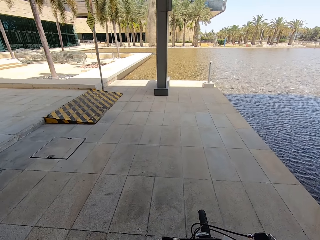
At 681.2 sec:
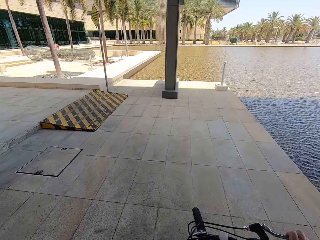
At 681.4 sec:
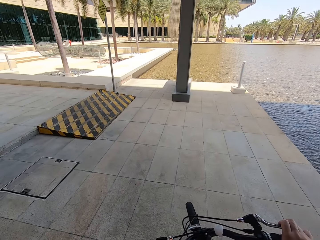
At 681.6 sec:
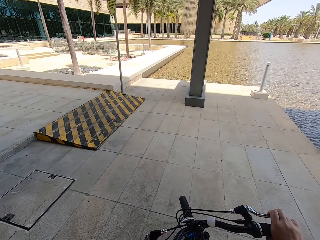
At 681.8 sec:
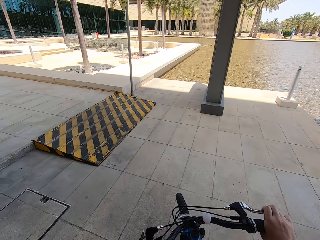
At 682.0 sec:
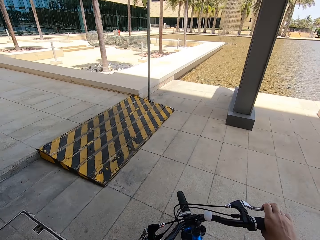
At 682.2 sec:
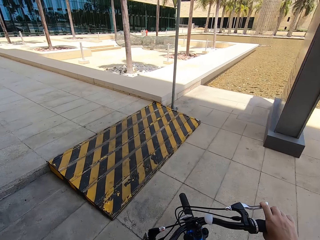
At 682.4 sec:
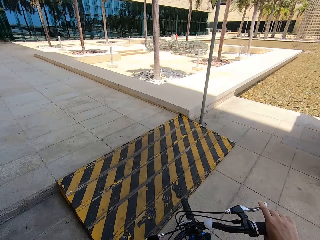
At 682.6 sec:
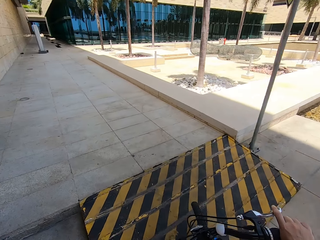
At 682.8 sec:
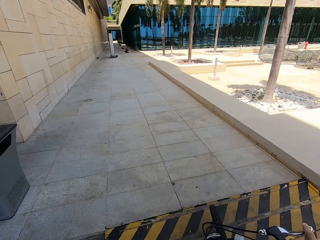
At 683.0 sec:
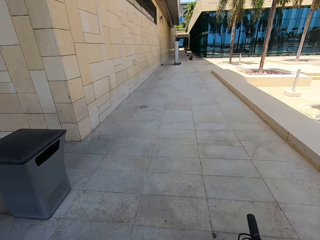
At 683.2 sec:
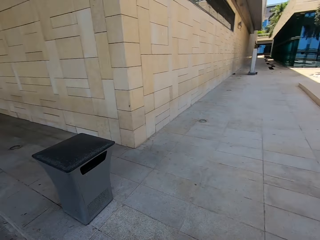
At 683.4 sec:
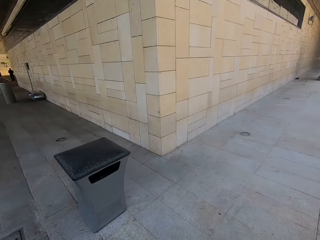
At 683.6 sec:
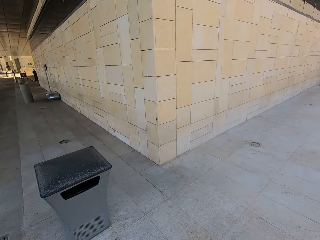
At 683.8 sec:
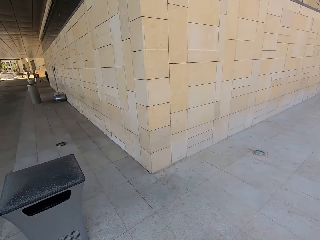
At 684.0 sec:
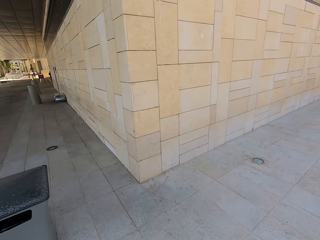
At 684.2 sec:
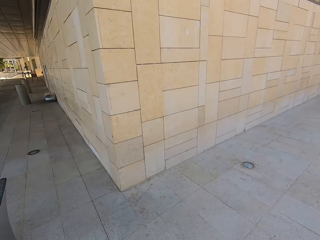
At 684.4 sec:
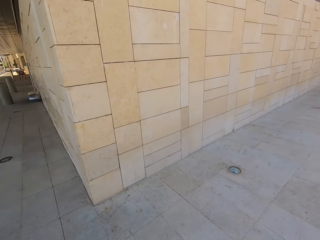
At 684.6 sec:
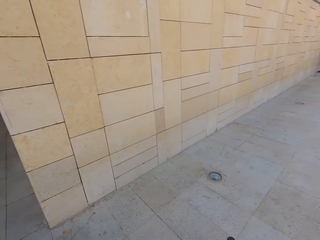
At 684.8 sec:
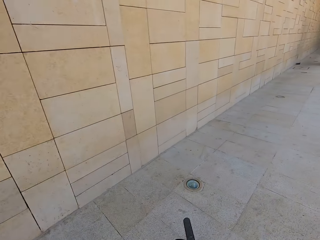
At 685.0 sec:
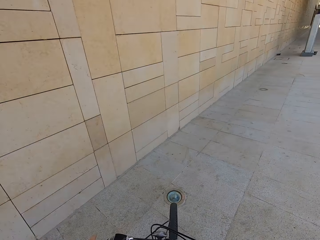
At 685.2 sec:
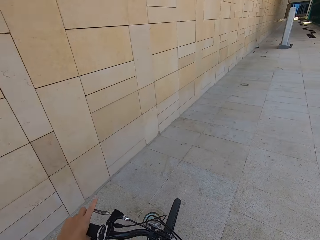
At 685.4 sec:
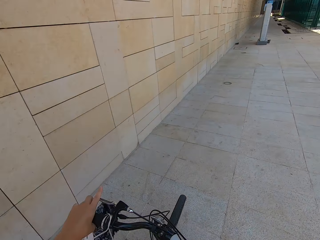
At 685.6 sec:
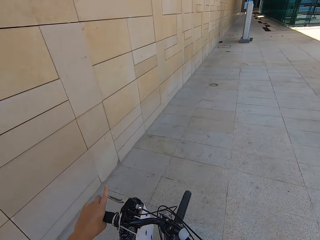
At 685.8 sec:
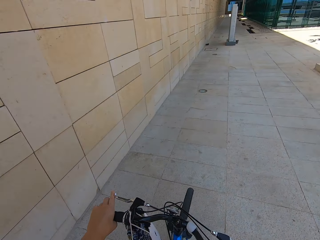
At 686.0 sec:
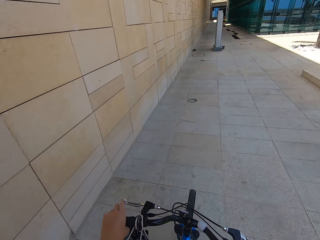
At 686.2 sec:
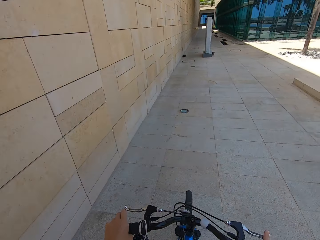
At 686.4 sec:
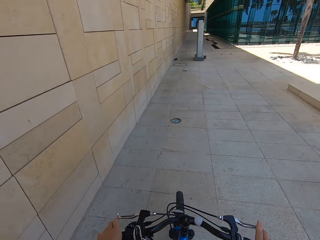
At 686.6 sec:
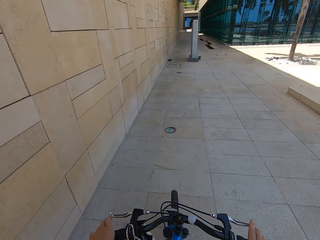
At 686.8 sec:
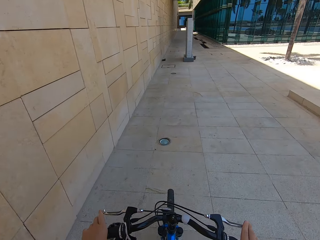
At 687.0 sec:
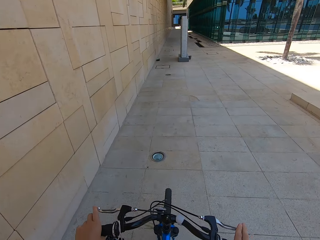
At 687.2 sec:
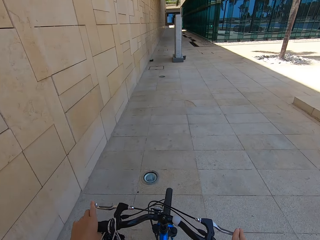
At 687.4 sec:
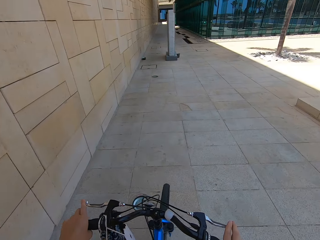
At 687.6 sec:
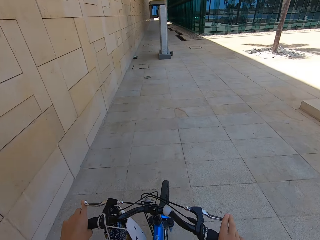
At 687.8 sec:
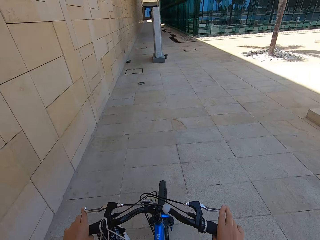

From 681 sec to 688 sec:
The camera wearer turns left.

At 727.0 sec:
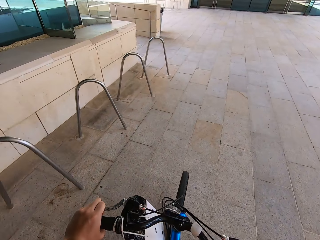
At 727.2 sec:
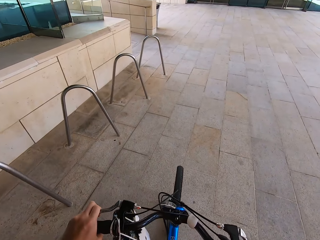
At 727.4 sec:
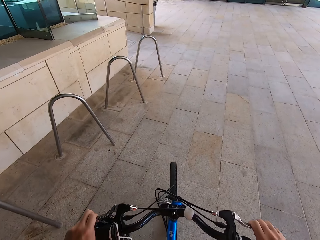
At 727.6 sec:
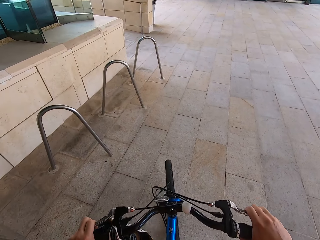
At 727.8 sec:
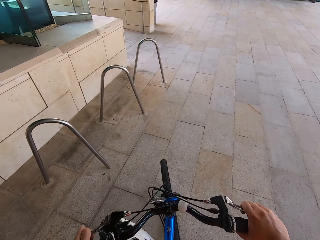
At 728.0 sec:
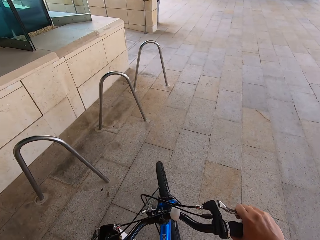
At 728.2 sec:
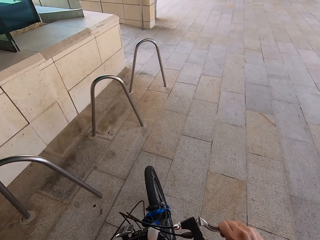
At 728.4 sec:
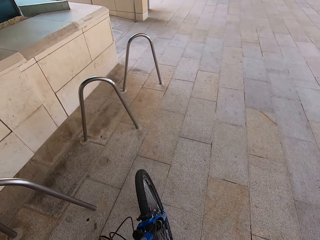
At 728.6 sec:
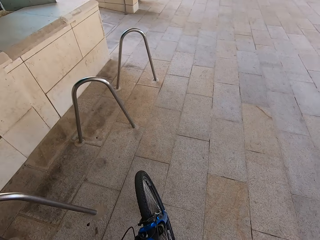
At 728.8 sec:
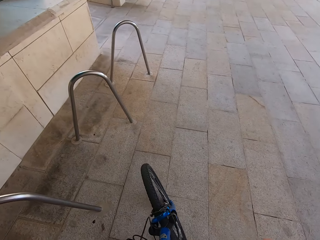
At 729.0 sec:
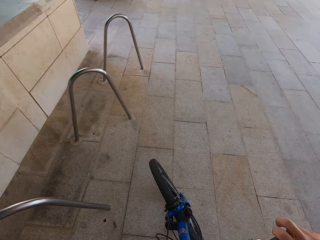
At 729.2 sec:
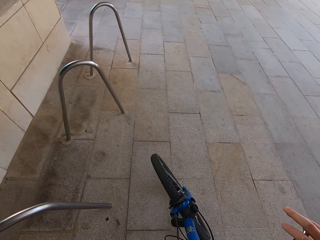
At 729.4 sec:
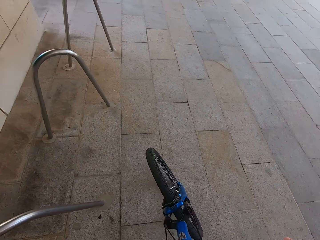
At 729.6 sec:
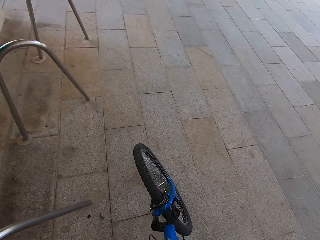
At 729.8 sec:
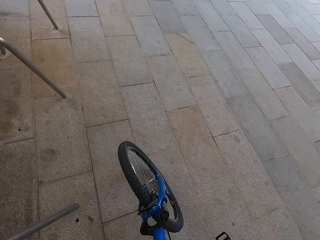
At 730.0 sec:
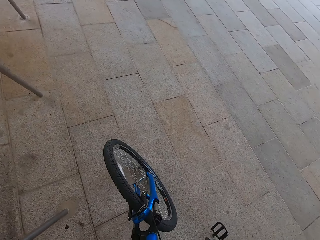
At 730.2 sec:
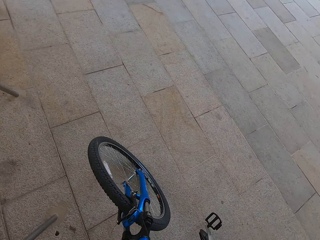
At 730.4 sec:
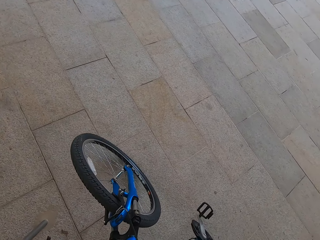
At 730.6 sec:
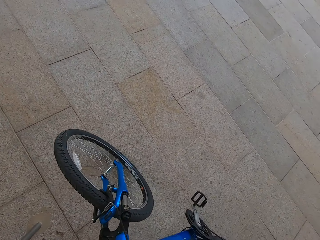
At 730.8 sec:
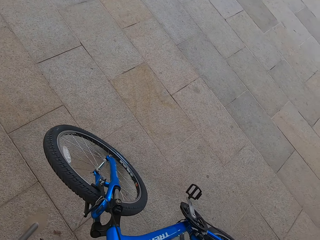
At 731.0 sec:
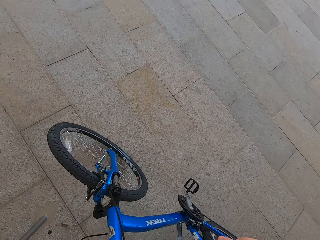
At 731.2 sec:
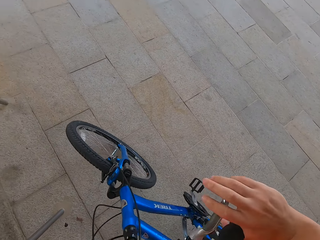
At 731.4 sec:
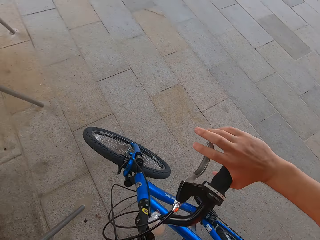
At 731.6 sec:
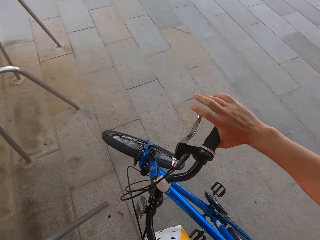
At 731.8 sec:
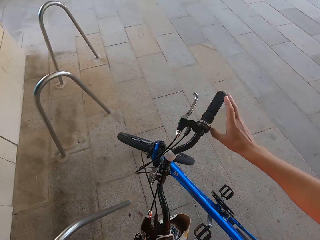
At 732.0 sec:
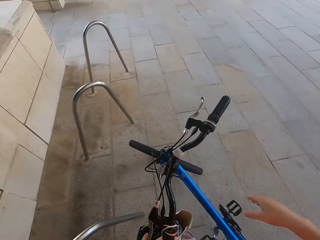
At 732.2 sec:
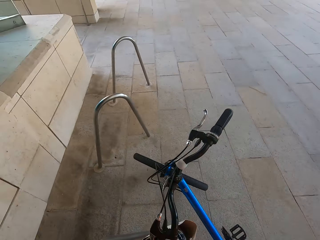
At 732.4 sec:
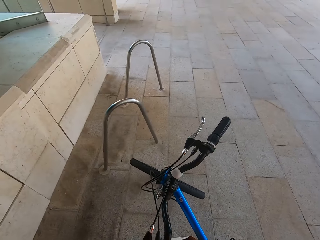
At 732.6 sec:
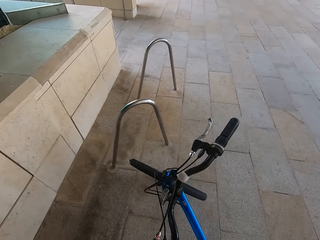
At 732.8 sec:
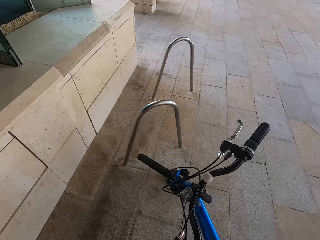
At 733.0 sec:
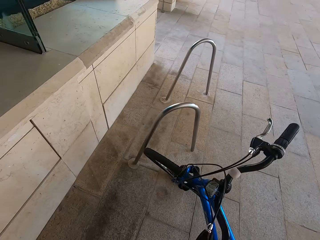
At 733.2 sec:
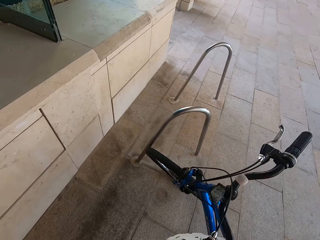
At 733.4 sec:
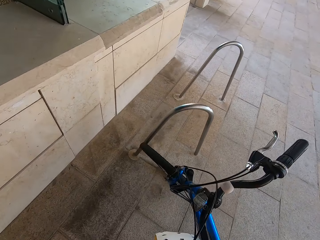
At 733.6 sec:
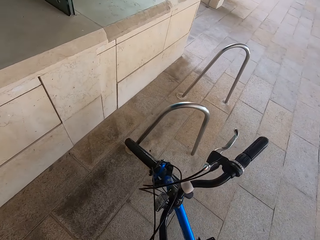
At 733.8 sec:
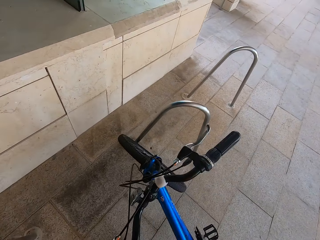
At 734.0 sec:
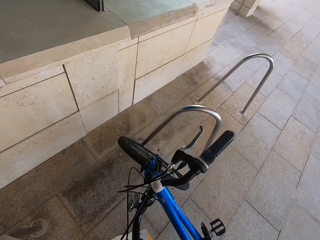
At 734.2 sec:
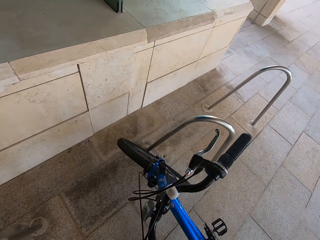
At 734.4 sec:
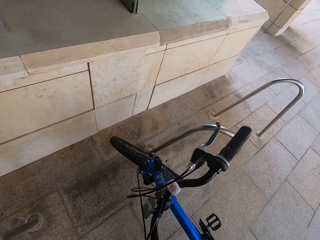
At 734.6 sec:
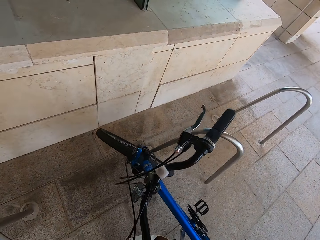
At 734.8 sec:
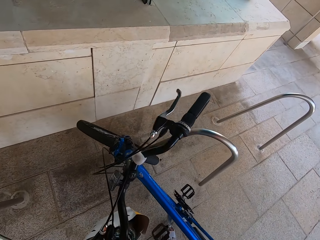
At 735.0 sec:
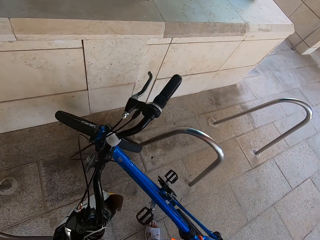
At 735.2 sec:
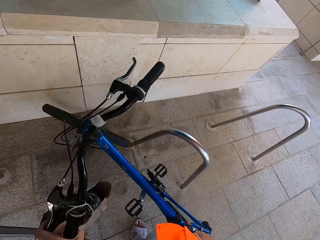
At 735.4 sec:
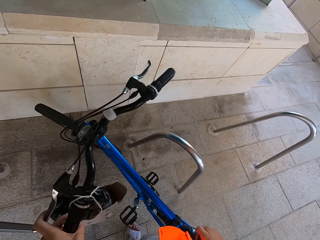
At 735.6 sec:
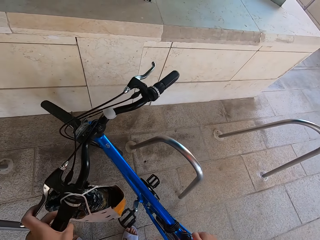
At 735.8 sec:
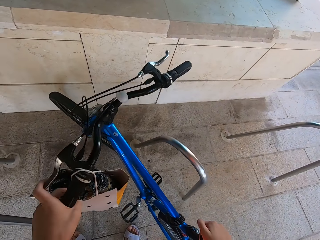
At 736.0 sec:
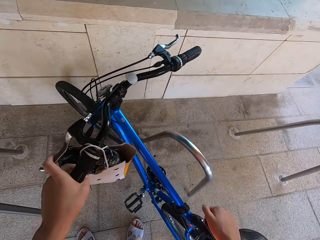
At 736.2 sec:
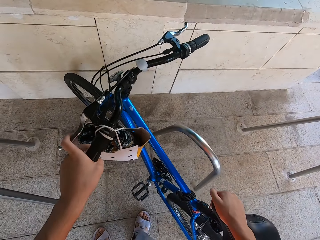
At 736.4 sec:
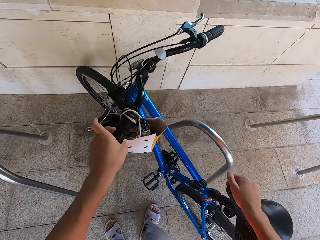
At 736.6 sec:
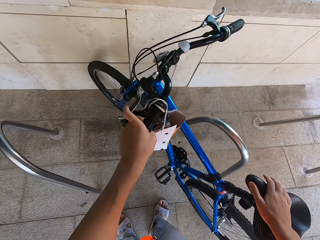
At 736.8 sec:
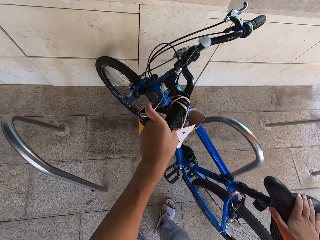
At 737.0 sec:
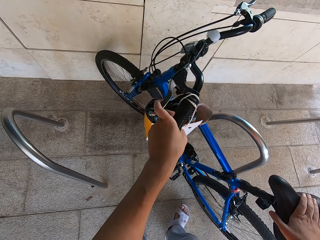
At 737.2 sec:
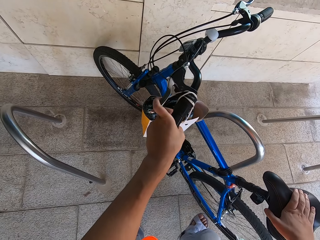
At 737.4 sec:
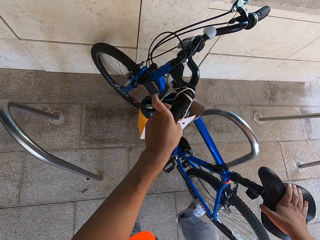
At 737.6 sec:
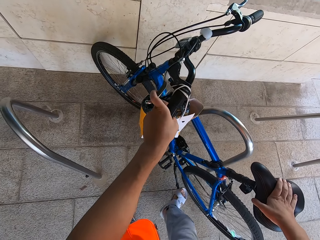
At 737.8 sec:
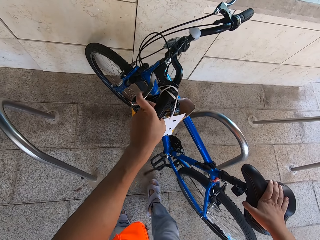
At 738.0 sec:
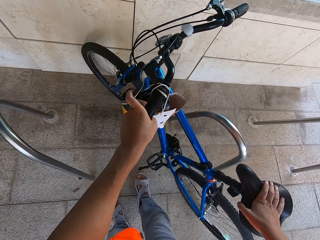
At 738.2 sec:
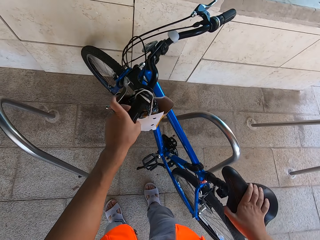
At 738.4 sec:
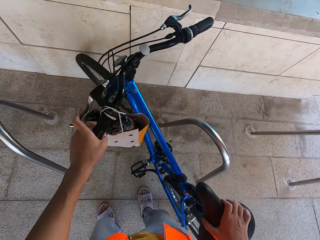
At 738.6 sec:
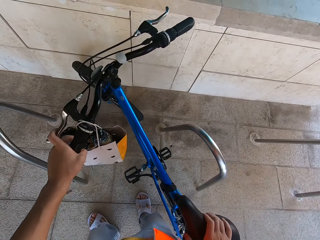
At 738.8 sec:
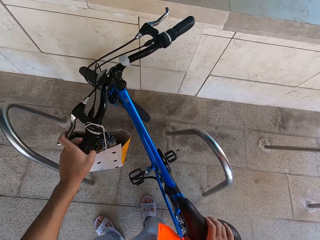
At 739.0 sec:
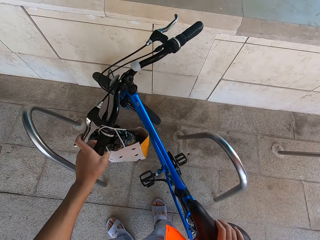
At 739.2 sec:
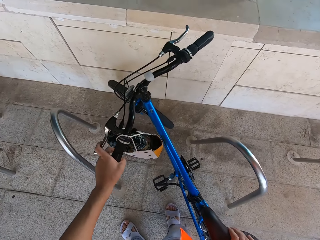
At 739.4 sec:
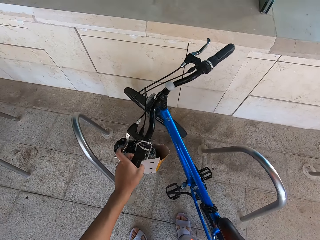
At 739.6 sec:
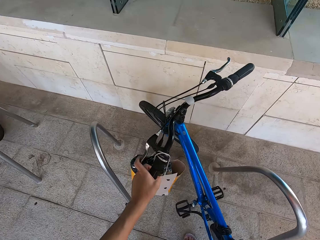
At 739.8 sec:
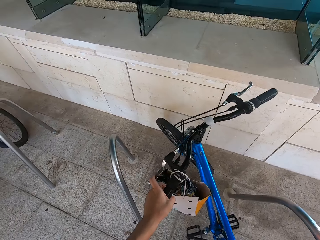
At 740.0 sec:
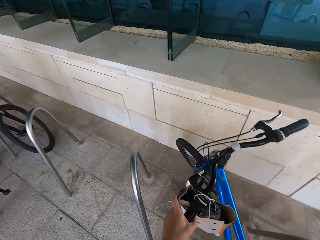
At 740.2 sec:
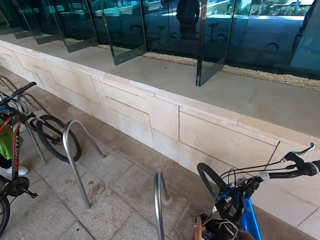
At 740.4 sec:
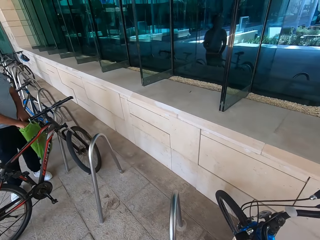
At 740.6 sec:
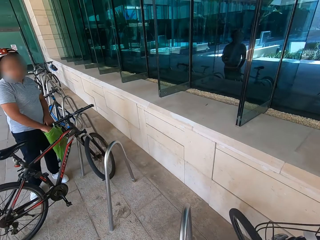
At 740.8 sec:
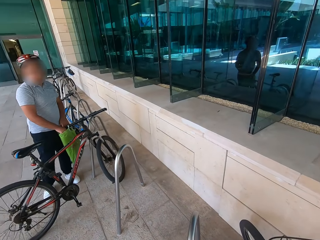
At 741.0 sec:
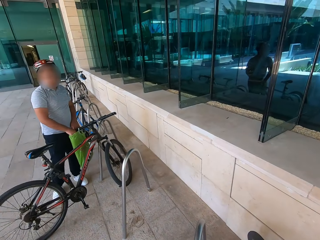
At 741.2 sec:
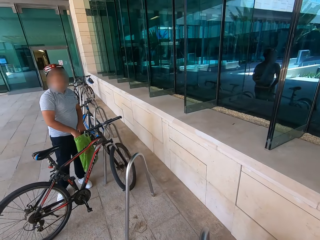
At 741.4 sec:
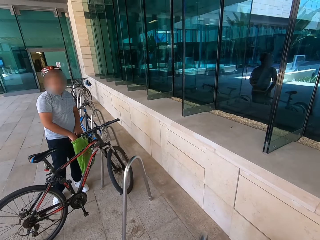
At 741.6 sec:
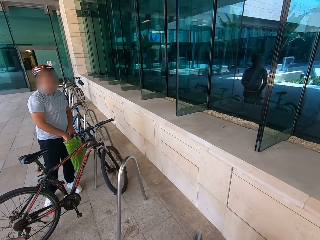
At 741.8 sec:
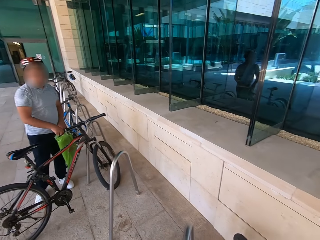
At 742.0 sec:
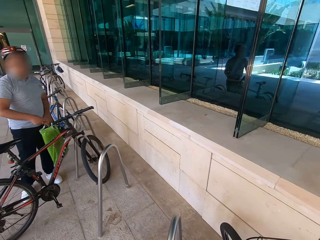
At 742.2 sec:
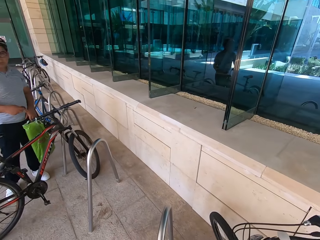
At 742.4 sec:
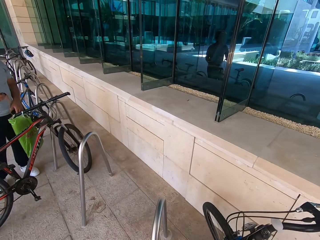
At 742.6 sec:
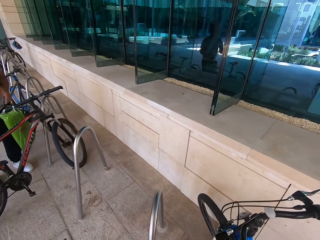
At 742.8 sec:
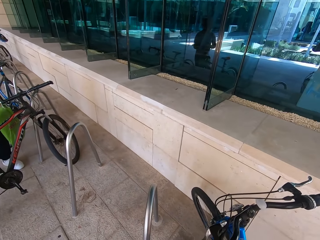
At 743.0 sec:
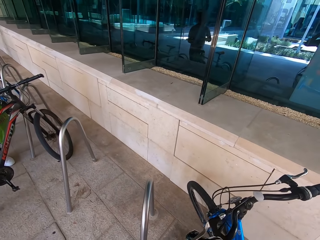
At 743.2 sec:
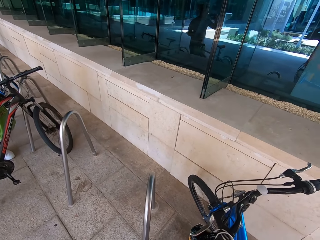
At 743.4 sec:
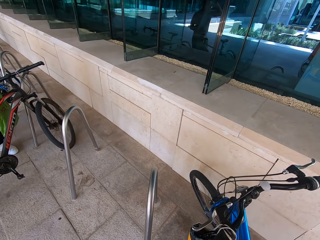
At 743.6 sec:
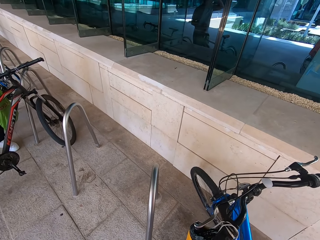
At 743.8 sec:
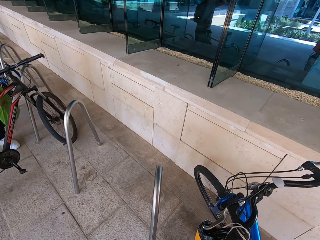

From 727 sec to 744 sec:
The camera wearer stops. They get off the bike. They park the bicycle on the bicycle rack or stand. They support the bike with the stand. They look at a man. The man picks a face mask from a paperbag.
